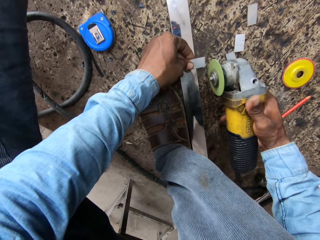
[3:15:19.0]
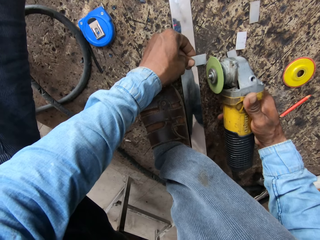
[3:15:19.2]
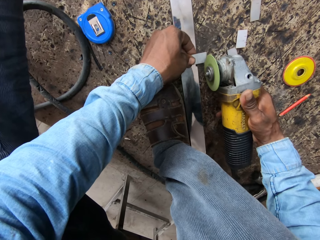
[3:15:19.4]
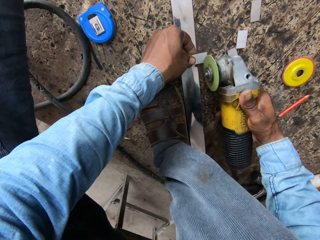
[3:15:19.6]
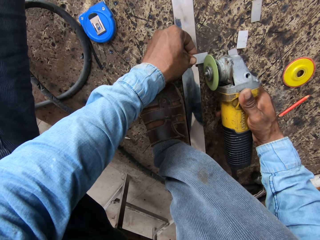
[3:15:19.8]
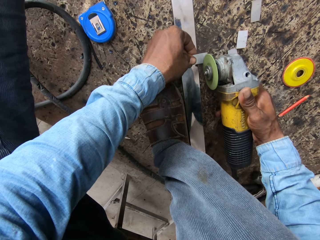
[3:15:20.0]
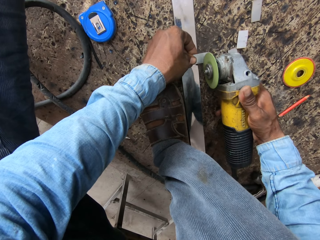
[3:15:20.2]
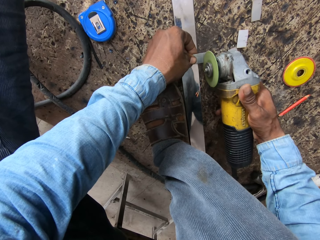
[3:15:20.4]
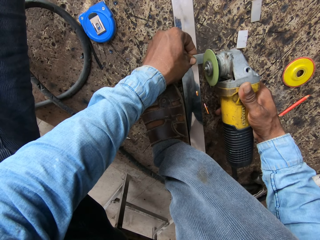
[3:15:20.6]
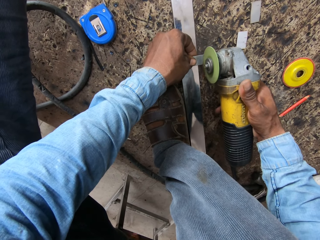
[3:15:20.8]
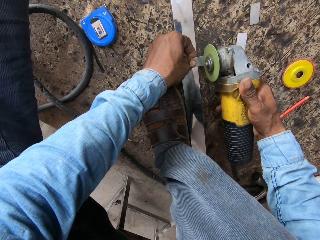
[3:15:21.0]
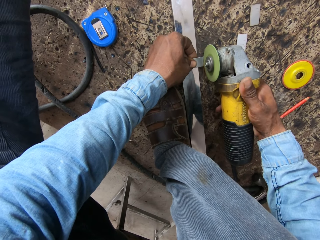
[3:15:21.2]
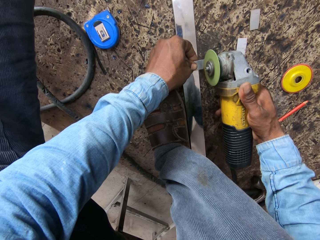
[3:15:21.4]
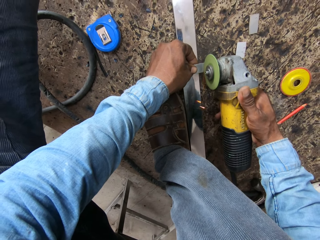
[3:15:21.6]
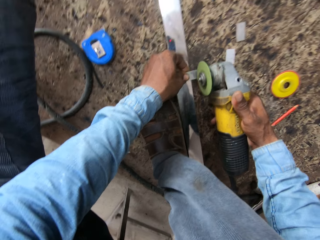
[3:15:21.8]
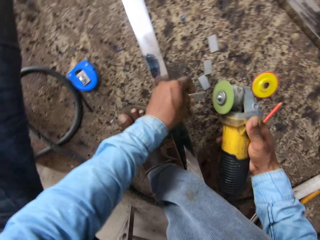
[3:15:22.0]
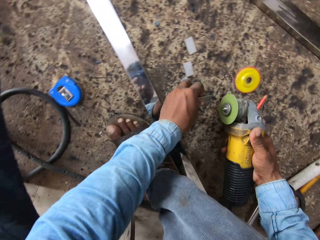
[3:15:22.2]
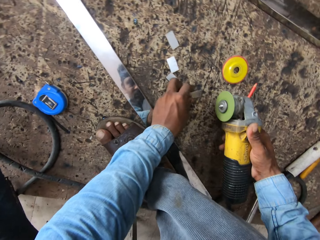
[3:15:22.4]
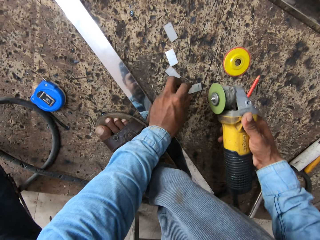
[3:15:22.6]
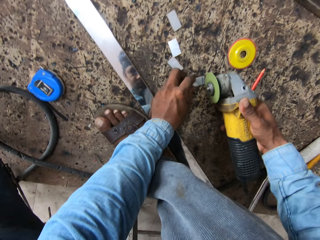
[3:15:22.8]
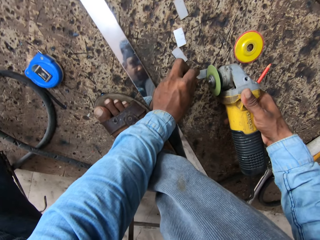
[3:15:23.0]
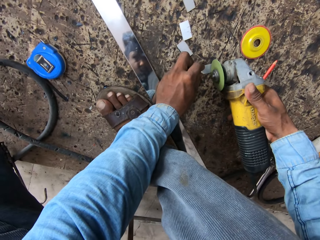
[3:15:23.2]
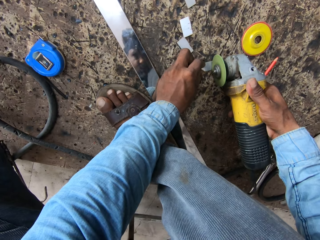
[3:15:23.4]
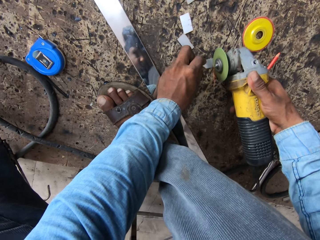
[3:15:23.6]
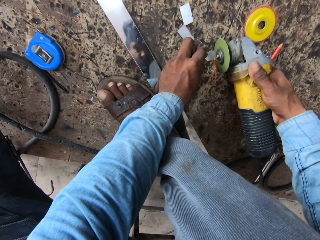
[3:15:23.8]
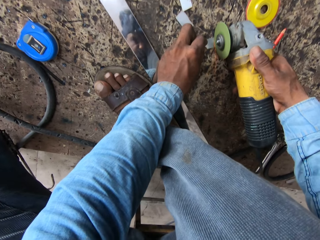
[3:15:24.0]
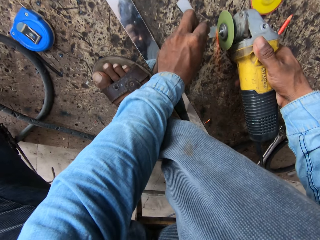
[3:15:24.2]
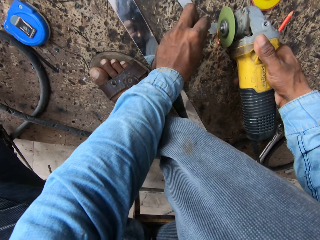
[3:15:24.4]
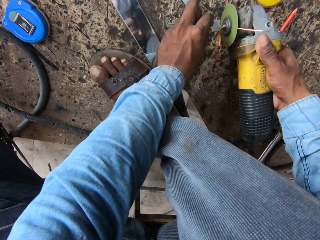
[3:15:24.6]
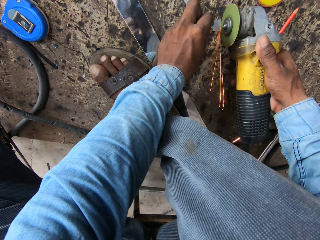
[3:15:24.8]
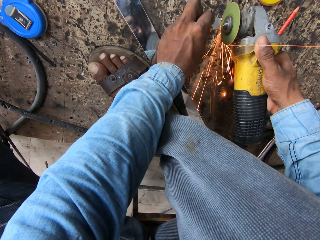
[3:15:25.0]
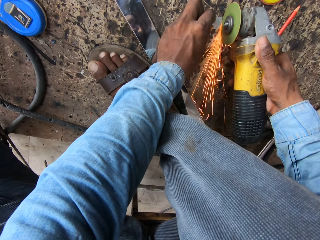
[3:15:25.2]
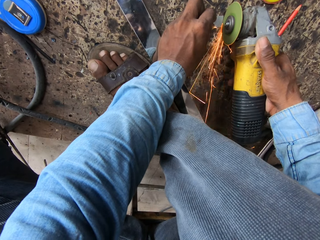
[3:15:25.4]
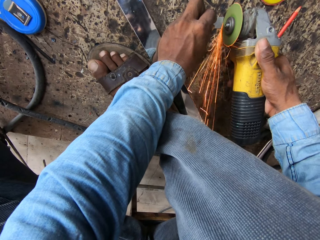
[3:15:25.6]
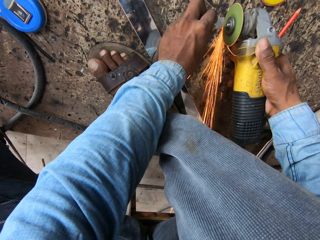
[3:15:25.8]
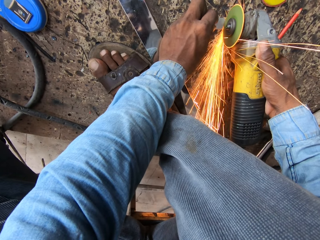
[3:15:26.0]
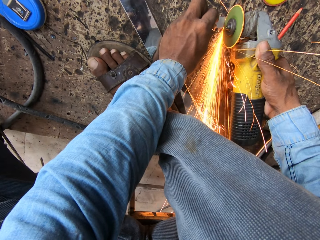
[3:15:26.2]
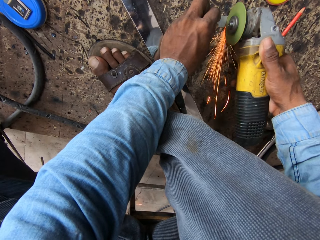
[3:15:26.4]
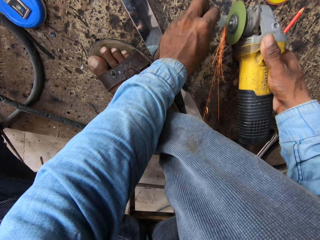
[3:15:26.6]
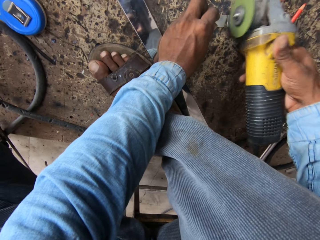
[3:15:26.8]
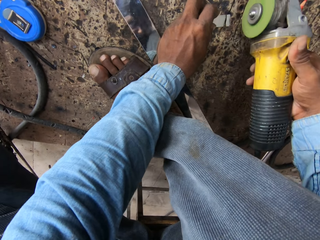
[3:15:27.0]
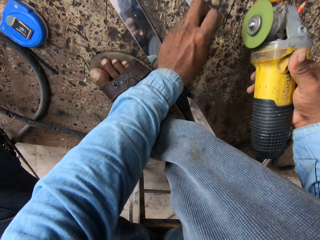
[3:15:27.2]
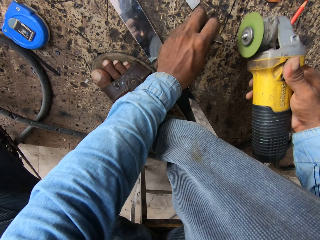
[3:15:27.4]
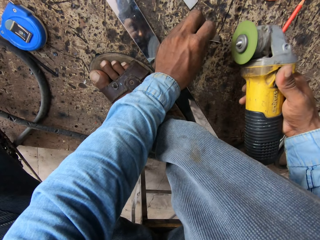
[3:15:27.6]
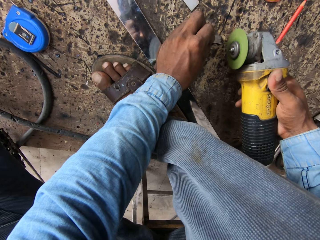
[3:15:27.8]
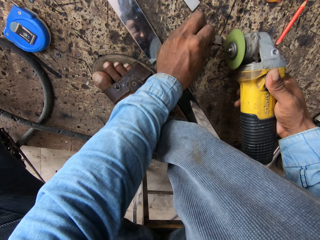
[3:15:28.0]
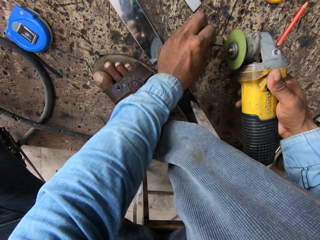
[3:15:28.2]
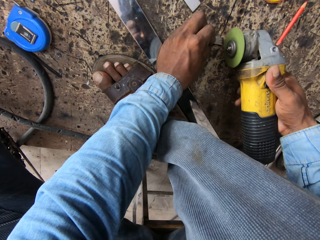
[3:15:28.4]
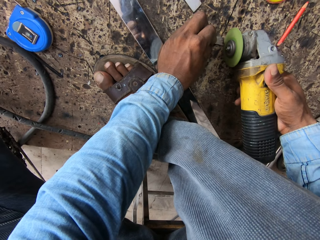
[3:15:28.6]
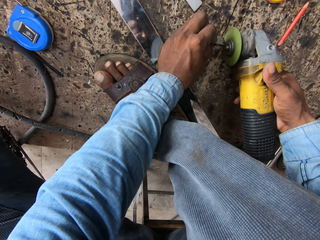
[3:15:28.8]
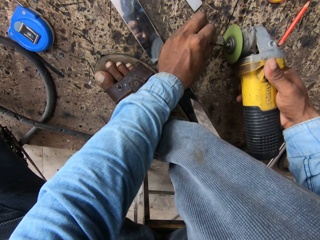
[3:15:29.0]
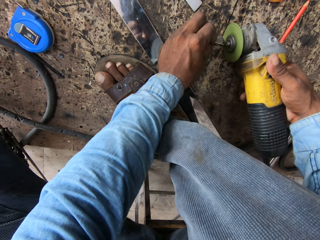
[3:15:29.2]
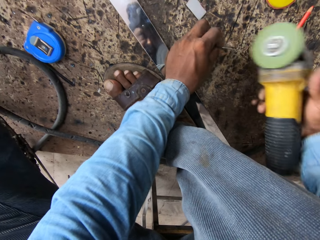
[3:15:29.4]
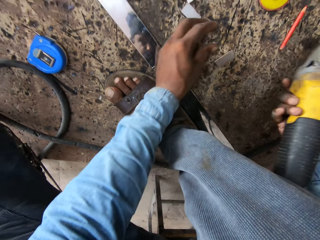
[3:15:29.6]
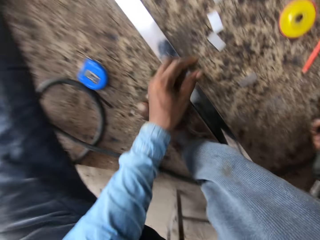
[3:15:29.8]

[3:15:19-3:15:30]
The camera wearer cuts the metal bar.

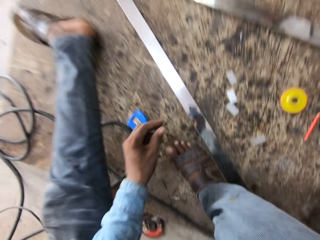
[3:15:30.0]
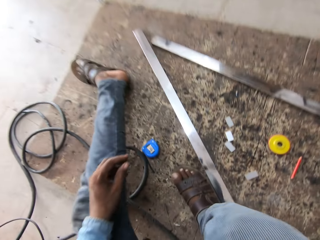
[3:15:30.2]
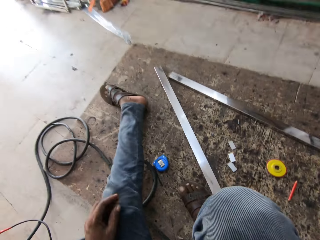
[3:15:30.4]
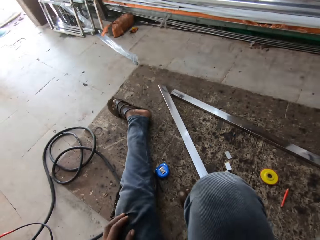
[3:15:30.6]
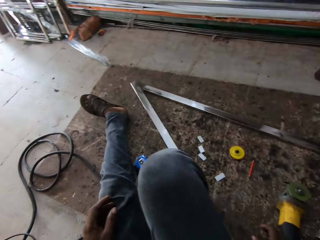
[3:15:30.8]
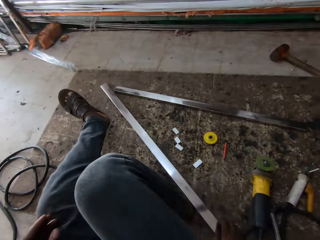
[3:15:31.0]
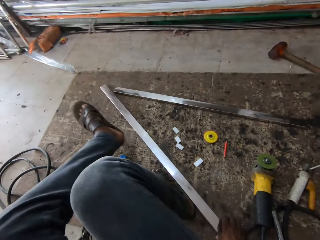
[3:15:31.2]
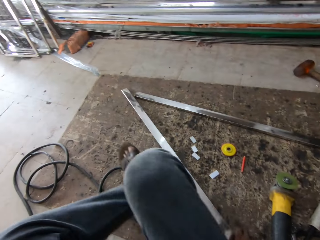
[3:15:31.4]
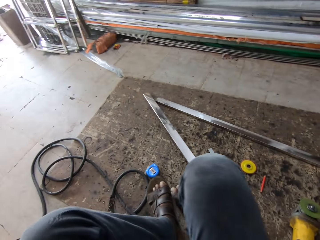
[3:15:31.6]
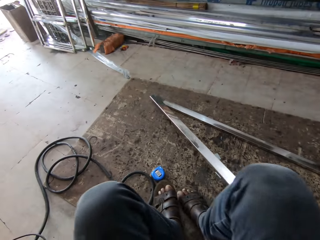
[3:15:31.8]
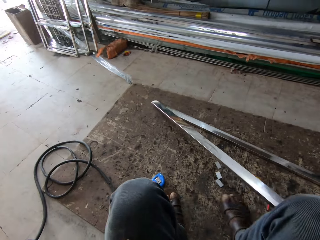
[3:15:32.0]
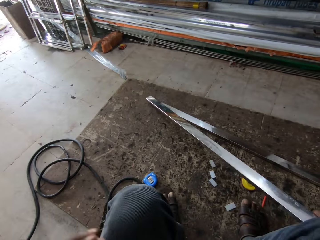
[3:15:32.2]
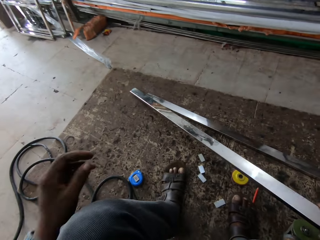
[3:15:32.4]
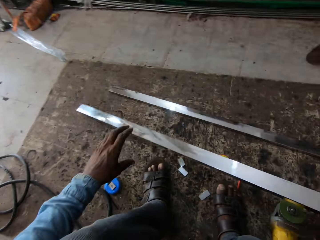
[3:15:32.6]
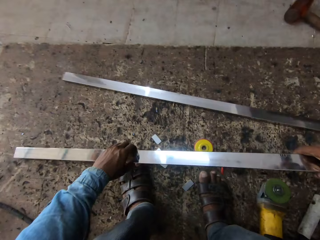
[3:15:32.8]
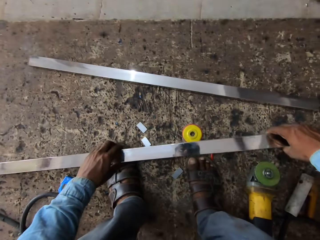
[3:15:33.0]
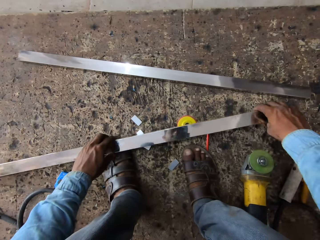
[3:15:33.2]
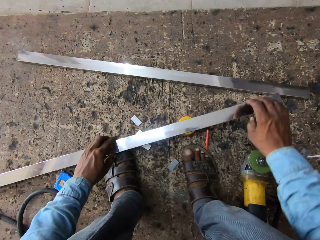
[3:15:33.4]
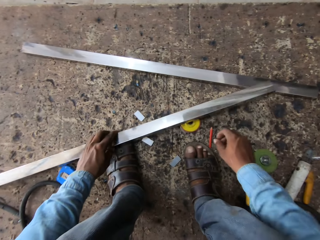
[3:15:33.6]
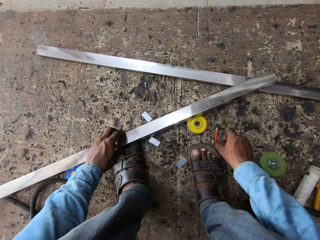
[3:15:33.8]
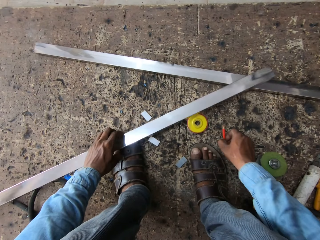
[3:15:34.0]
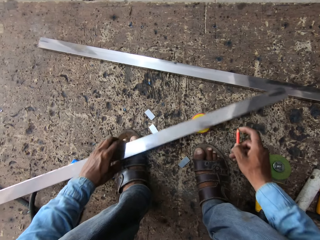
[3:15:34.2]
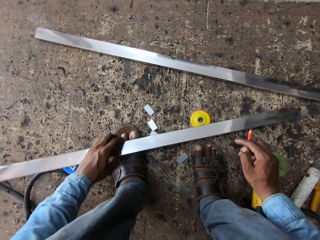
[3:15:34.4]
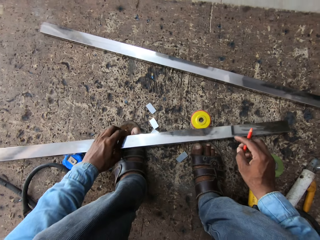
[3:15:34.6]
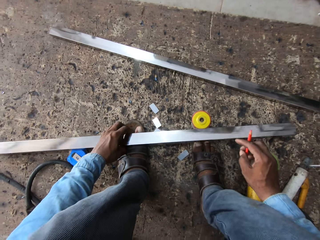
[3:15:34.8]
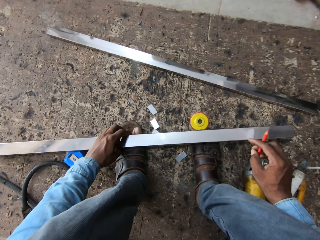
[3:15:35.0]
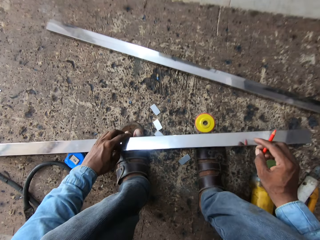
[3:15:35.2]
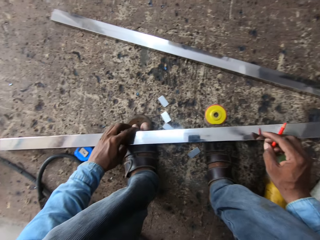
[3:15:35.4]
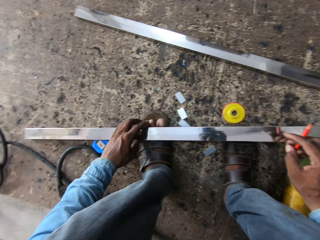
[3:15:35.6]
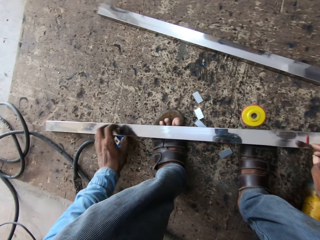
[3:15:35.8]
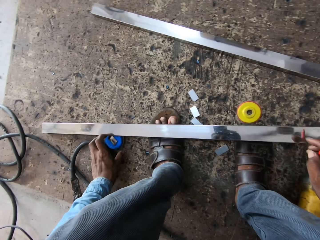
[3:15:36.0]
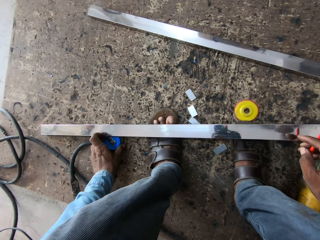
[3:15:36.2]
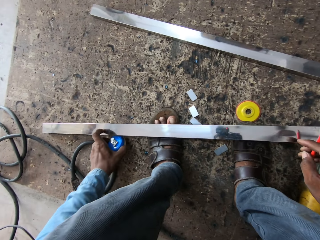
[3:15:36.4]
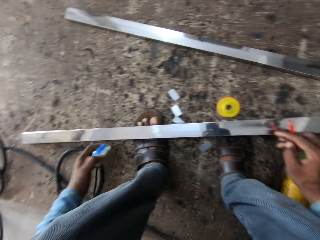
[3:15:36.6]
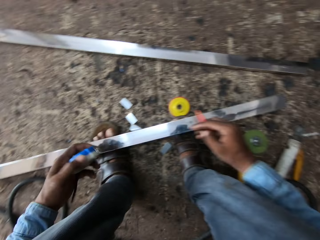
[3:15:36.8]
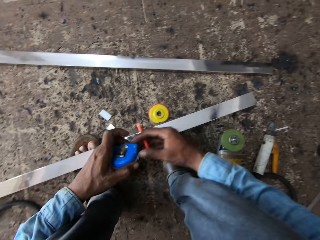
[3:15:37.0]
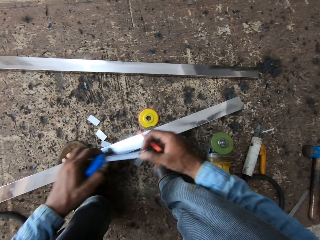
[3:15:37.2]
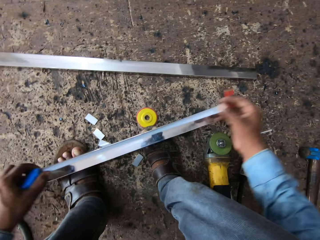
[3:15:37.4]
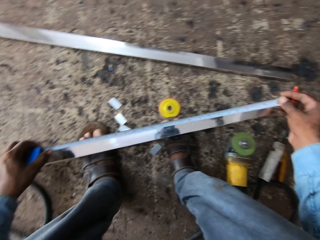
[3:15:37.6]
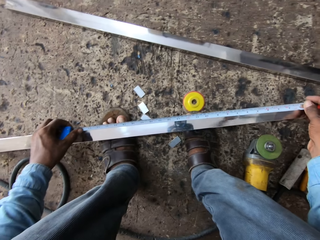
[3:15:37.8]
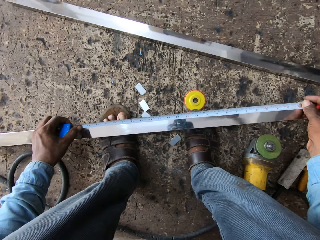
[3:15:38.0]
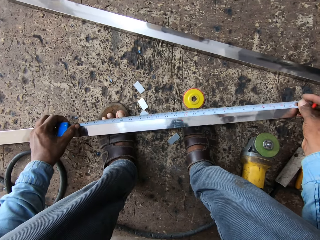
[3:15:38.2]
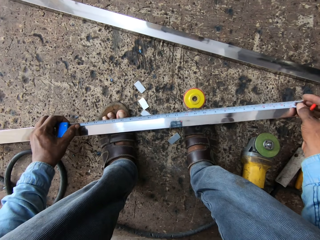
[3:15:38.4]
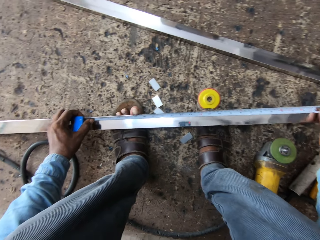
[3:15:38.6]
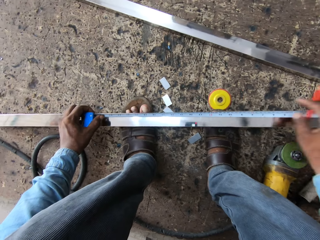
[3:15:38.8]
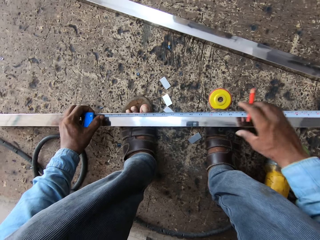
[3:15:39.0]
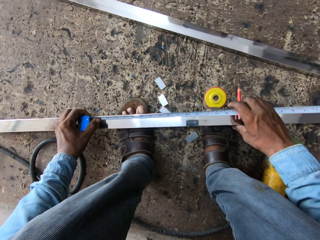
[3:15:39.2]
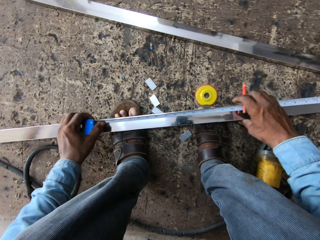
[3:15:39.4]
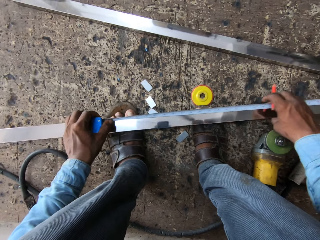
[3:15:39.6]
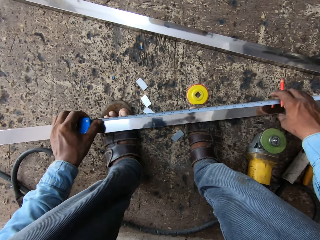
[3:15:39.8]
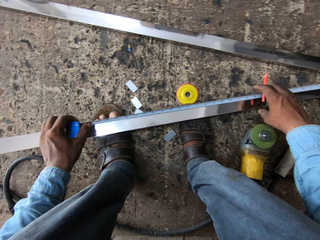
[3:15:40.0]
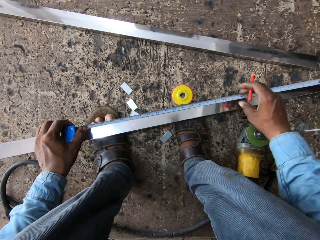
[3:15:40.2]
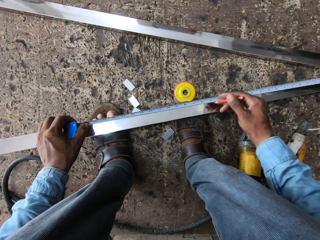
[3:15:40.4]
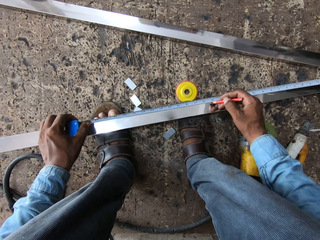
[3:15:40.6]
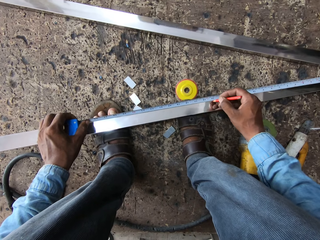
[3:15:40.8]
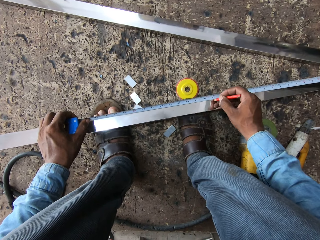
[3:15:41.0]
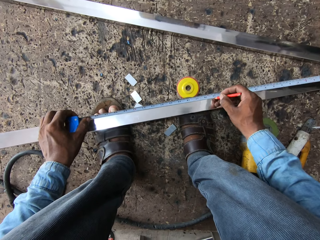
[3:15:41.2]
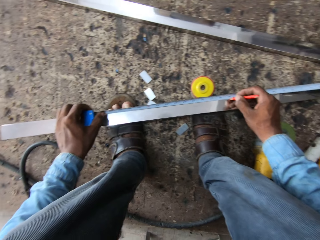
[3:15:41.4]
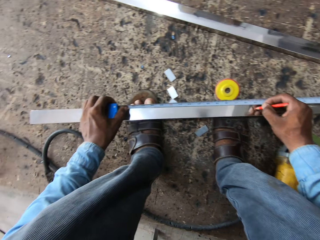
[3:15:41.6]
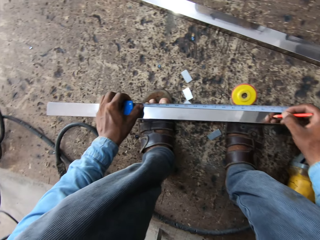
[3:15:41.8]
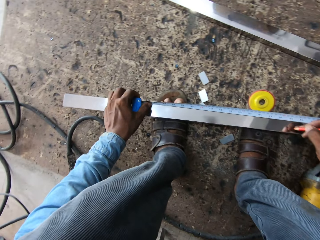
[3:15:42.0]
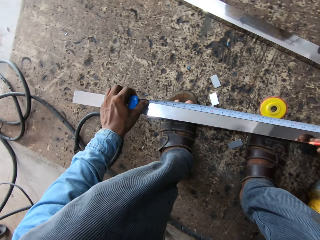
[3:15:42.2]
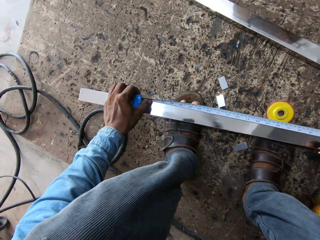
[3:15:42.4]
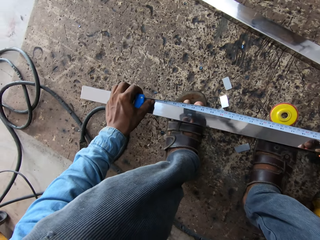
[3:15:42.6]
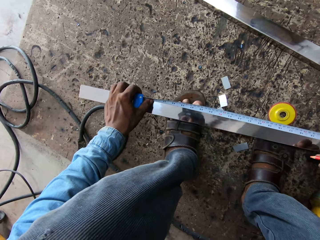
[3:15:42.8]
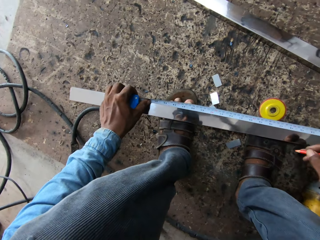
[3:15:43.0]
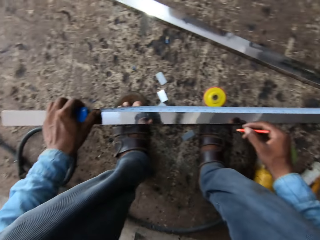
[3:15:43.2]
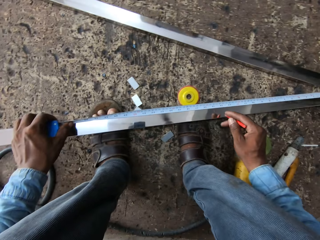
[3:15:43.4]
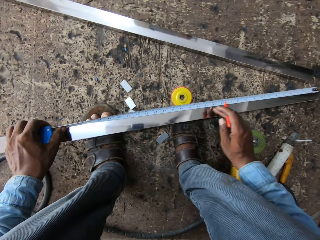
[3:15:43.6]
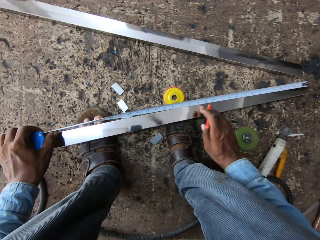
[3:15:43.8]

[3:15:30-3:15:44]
The camera wearer holds the metal rod with both hands. He holds the pen, puts the metal rod on his legs, holds the tape measure with the left hand, and holds the tape measure with both hands. He measures the metal bar or rod with a pencil and the tape measure. He marks on the metal rod.
